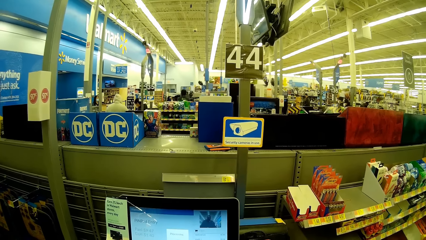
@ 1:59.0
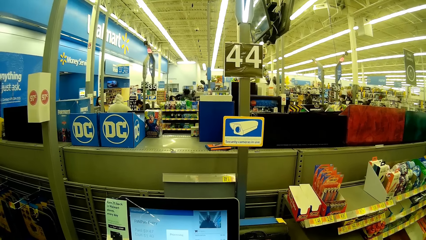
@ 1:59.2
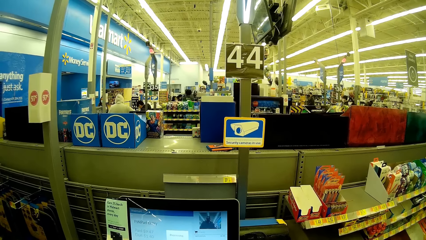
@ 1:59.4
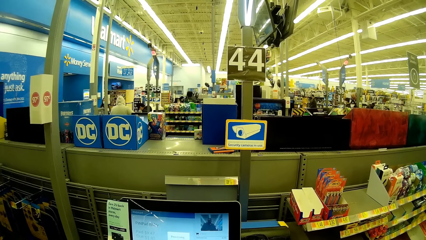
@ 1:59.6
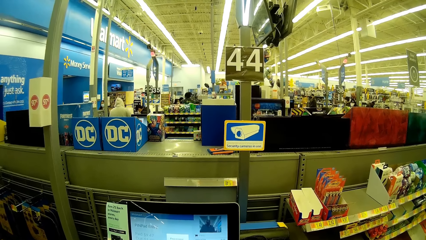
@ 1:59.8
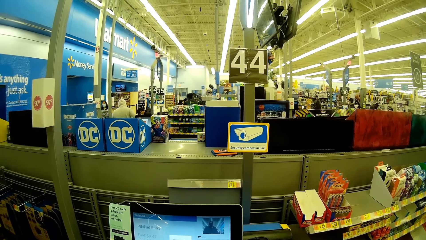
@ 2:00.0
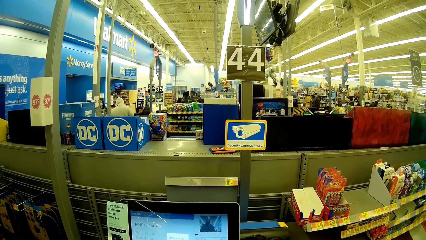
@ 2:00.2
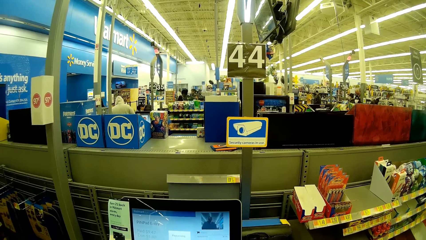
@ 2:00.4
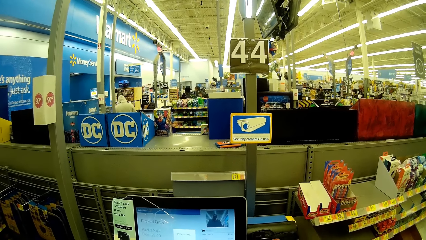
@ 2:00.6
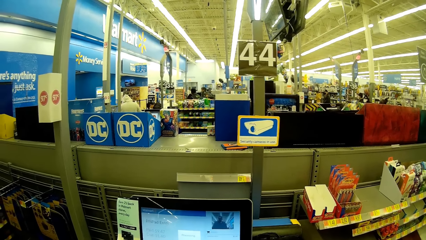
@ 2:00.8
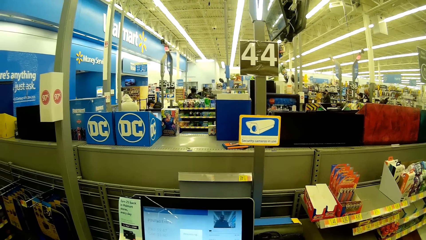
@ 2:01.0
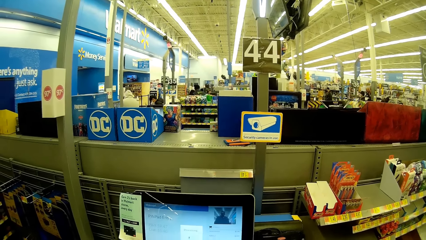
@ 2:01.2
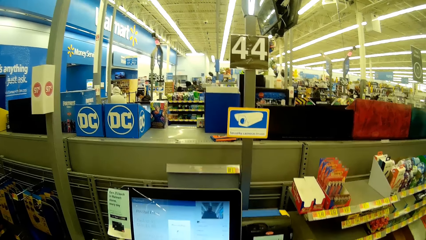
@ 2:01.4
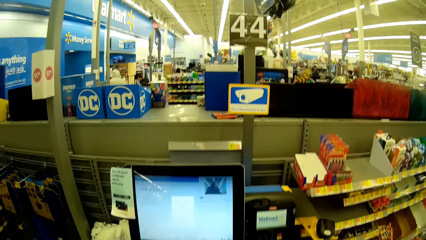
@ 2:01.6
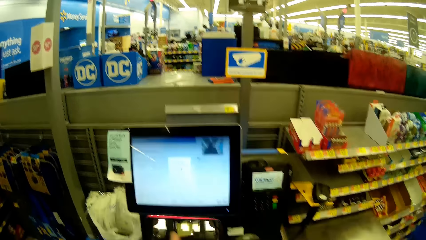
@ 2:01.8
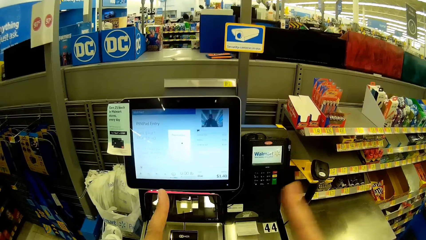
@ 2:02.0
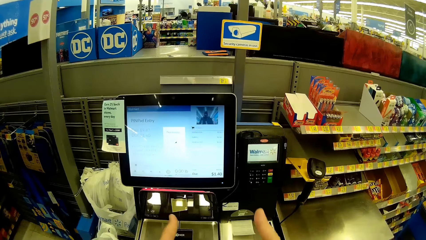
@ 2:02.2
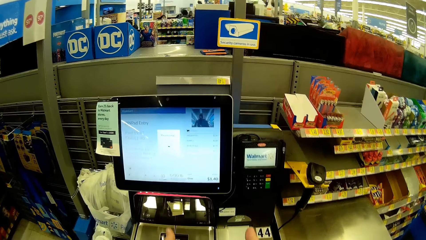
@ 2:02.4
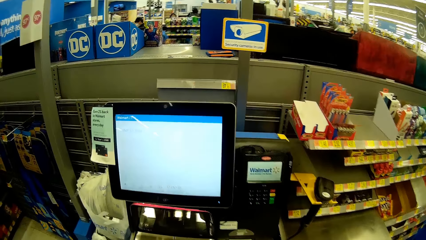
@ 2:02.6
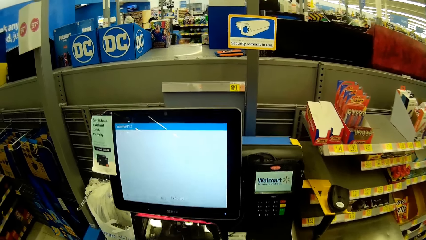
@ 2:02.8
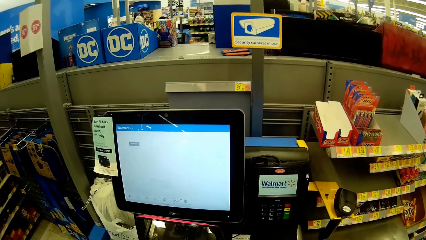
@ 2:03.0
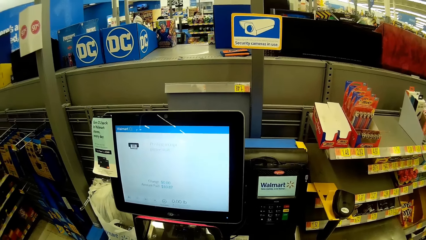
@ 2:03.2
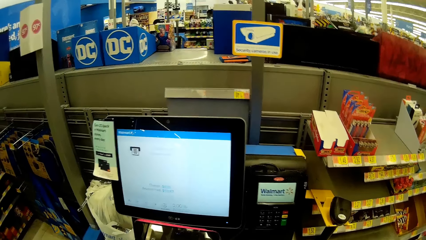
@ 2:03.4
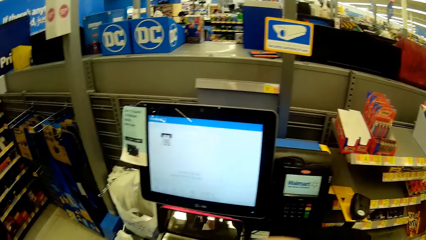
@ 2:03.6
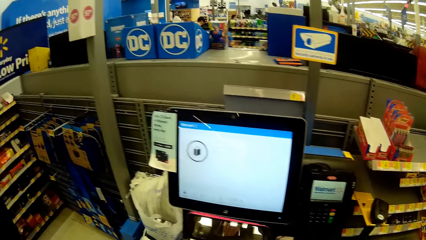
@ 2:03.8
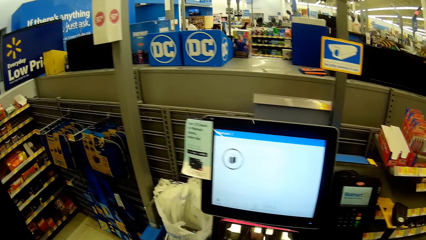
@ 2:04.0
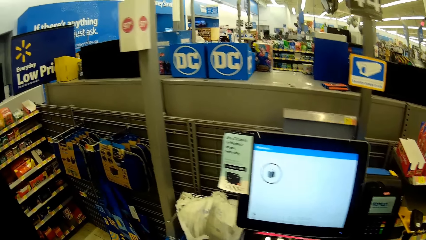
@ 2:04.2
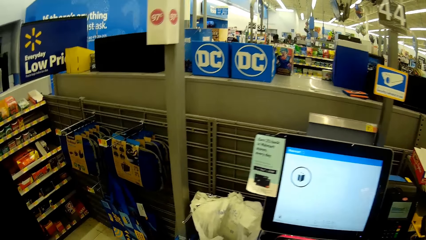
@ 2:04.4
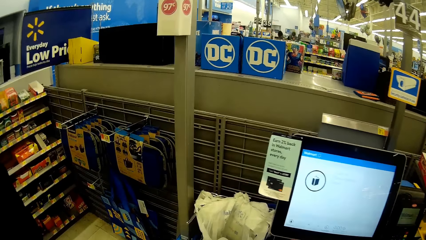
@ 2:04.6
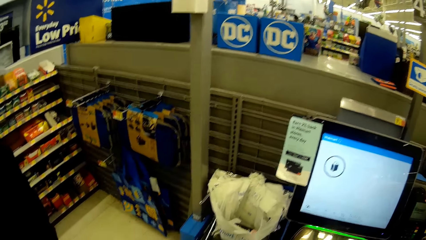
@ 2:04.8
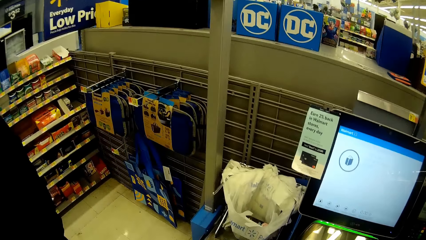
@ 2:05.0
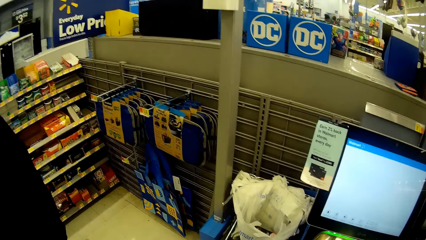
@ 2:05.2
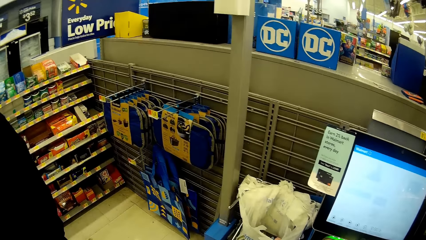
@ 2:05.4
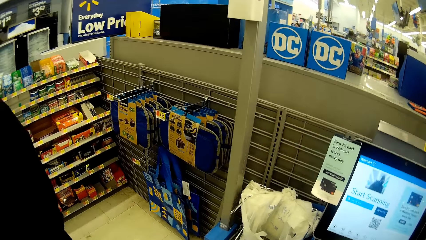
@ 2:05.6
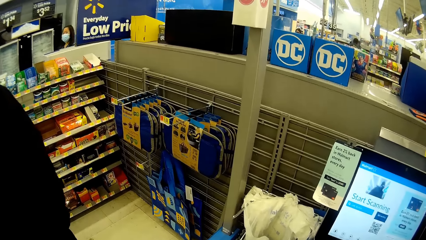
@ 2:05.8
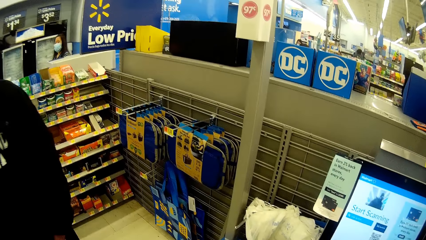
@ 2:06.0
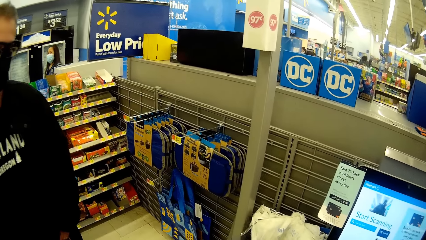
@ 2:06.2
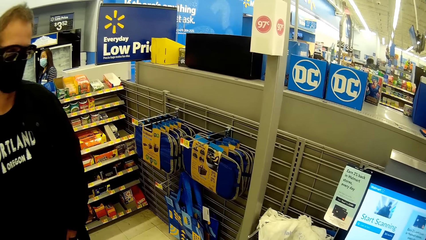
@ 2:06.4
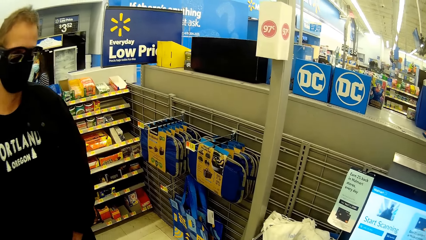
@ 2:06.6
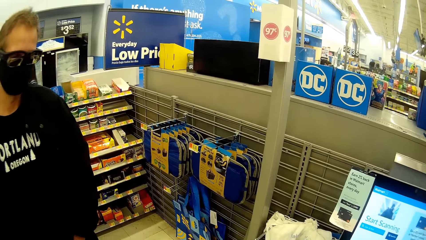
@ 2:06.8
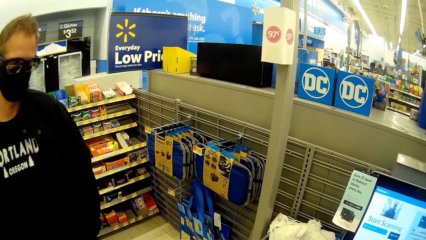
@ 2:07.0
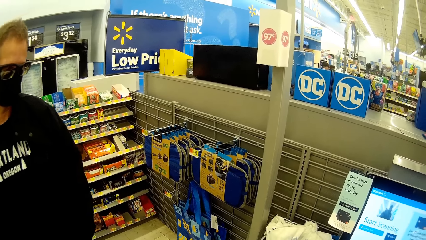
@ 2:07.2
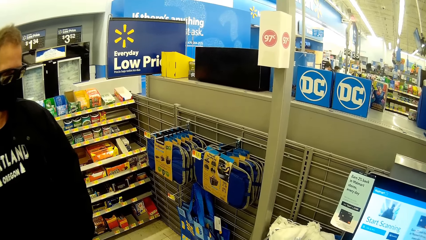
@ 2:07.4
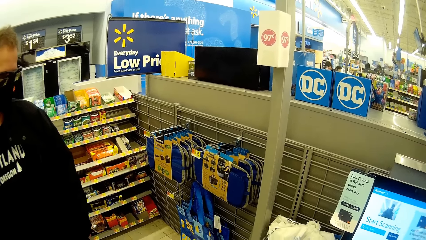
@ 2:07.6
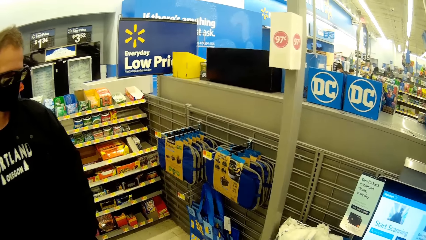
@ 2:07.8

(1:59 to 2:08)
The camera wearer turns towards a man.

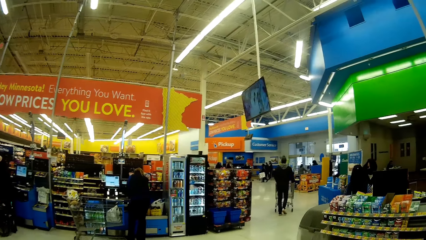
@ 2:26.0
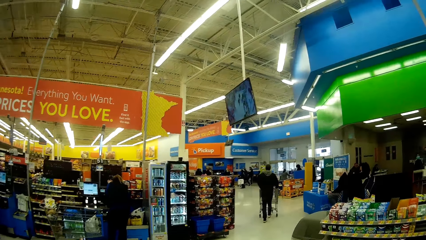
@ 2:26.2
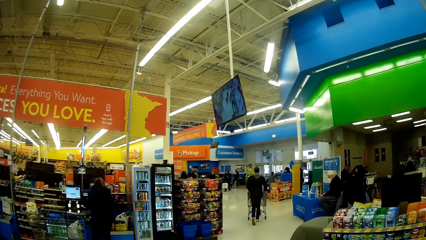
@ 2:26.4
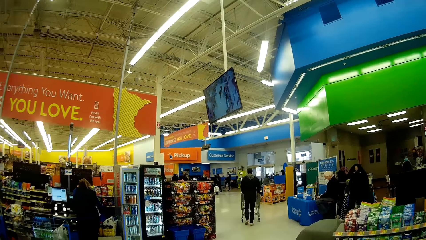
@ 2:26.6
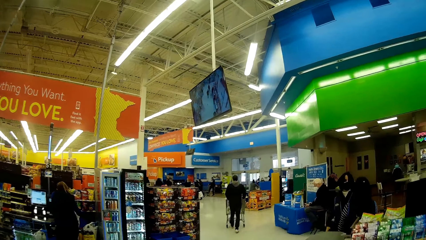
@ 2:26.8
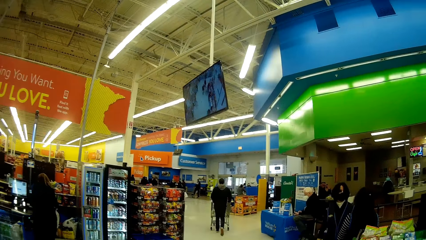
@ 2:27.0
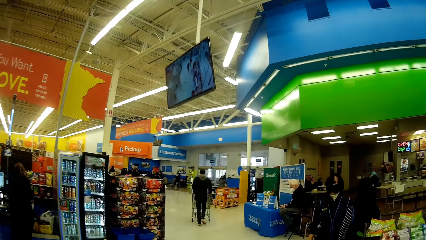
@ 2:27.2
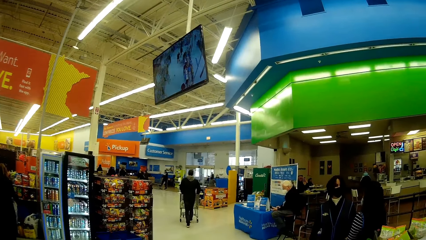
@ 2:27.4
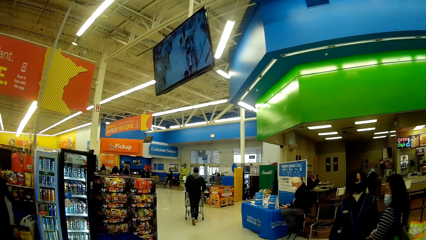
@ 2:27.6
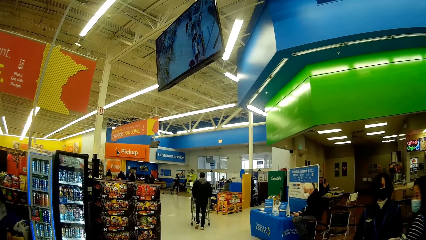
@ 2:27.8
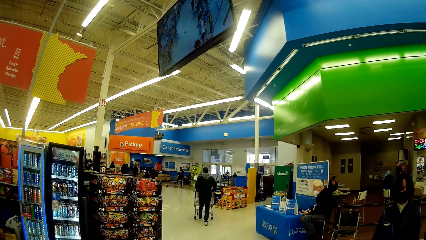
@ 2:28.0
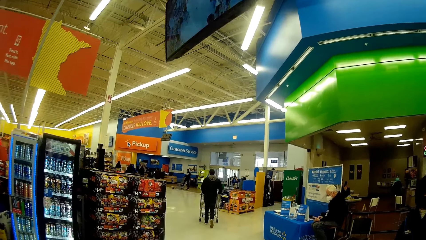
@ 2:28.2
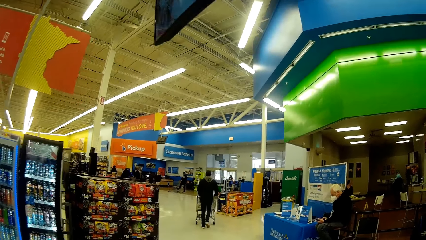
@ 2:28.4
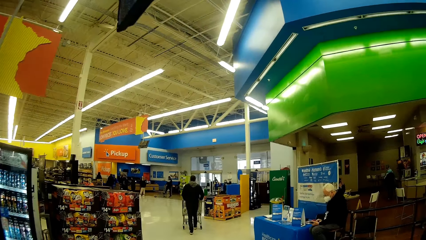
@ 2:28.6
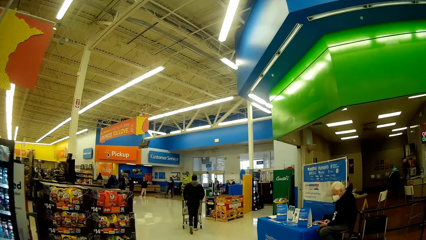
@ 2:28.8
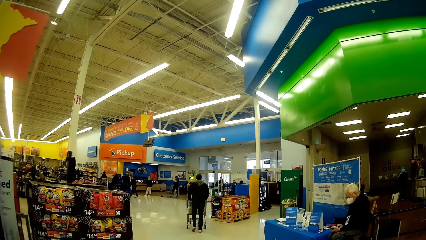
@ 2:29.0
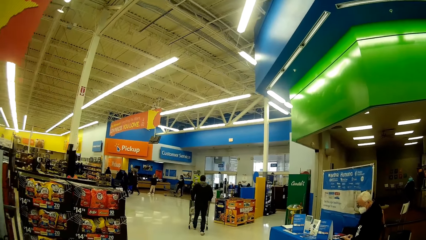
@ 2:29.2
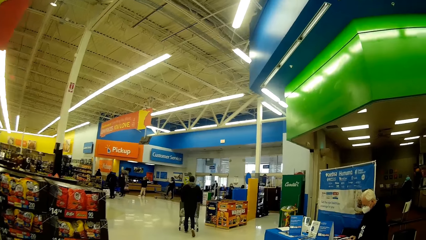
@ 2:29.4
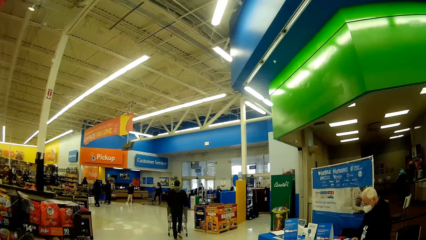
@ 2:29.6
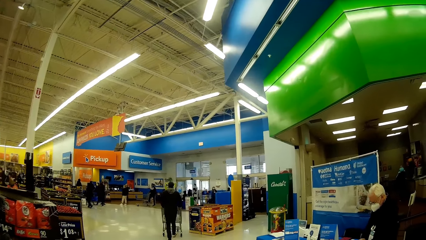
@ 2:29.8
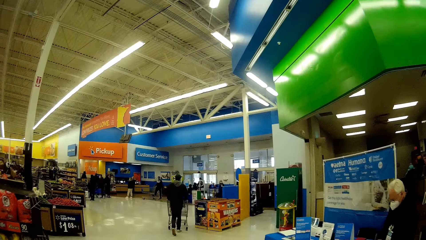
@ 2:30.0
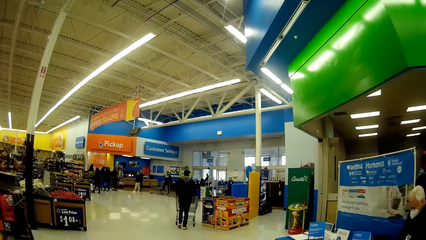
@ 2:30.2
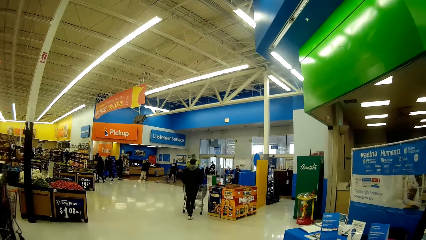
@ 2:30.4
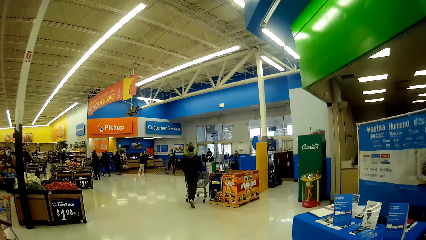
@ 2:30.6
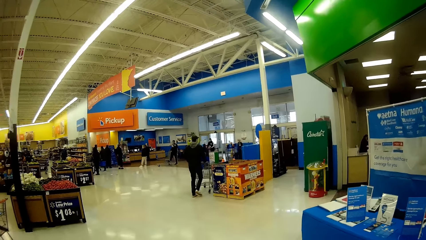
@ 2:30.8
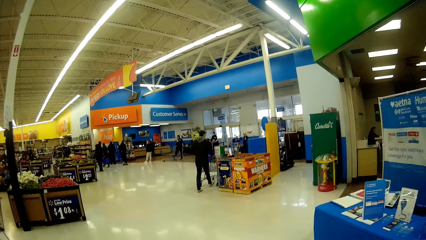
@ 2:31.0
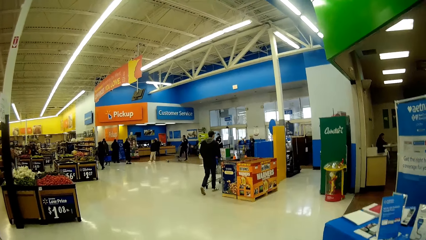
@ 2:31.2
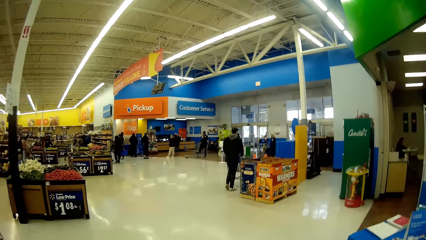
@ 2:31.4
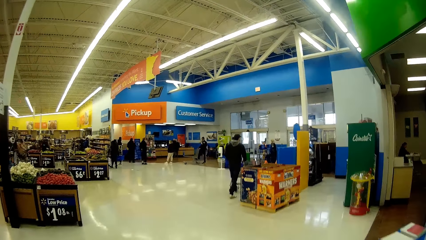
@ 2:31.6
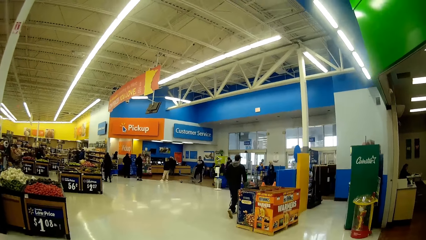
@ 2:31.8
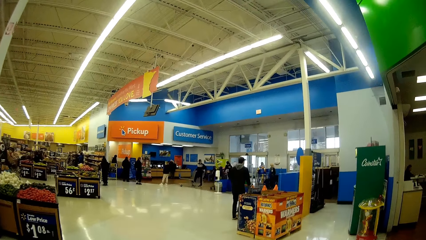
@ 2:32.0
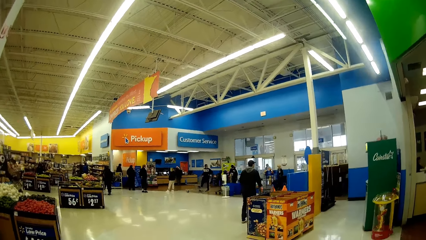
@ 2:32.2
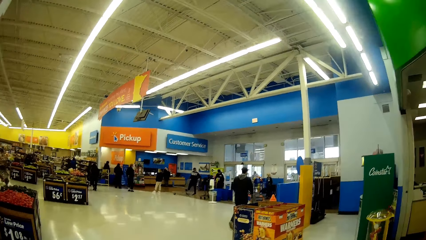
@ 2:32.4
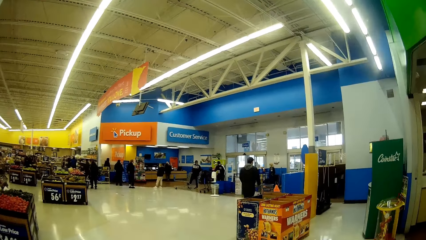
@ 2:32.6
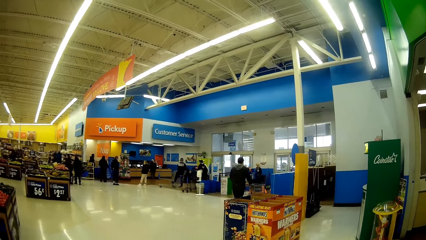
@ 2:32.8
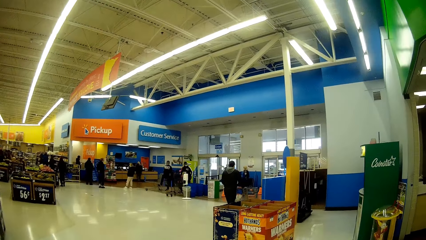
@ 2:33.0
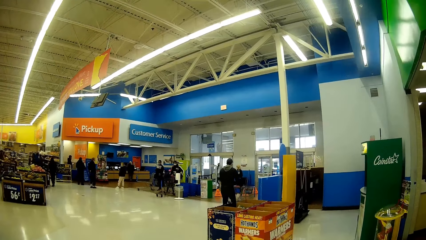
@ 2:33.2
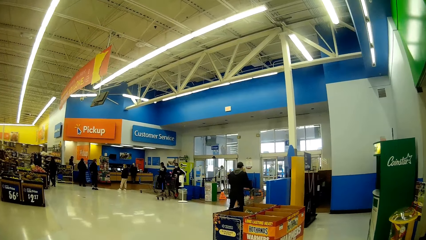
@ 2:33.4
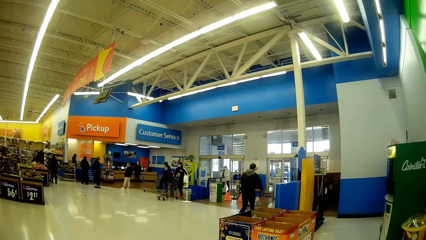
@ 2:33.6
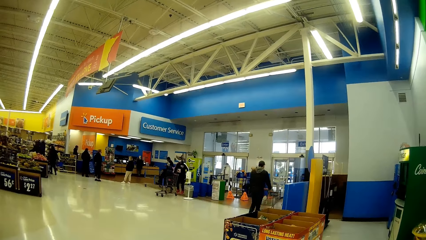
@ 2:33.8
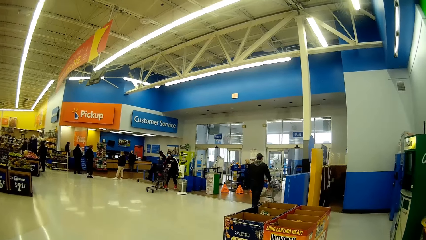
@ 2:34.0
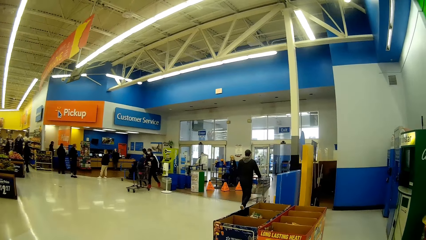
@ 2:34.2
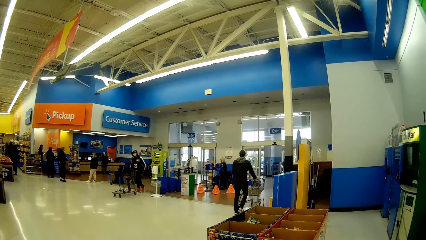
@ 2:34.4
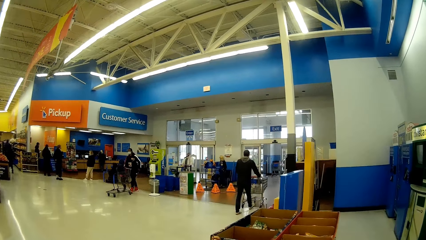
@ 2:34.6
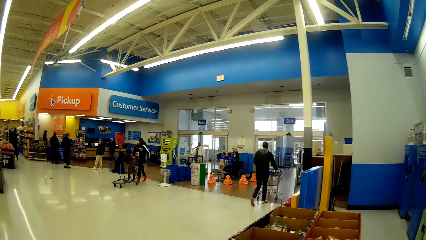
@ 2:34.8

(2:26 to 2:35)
A man pushes a cart with his hands in front of the camera wearer outside the grocery store.
